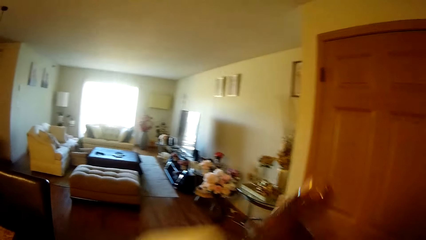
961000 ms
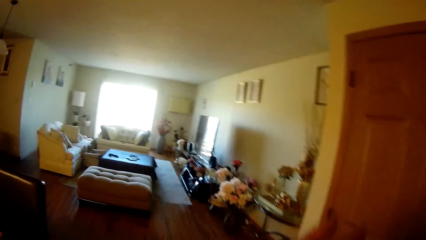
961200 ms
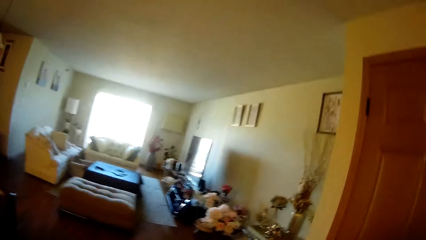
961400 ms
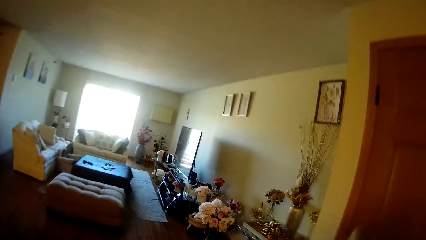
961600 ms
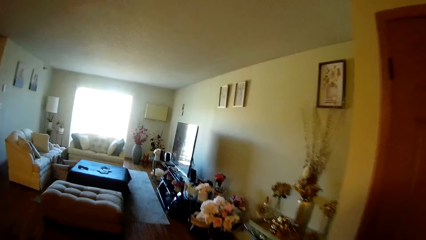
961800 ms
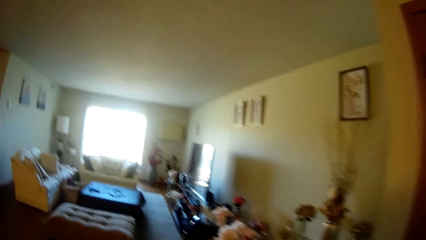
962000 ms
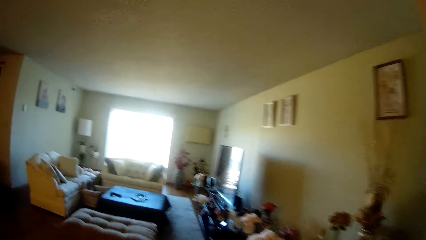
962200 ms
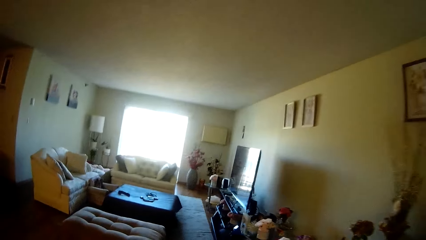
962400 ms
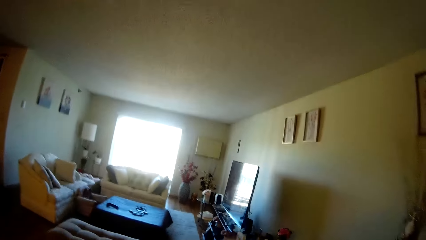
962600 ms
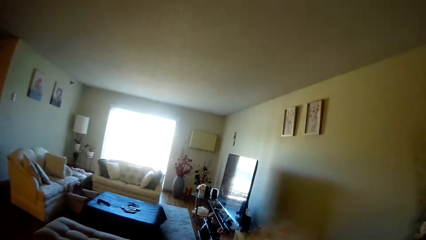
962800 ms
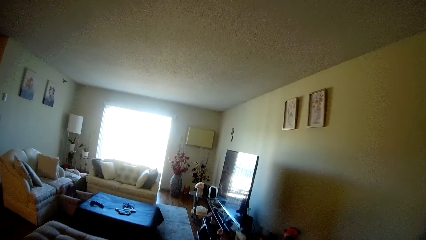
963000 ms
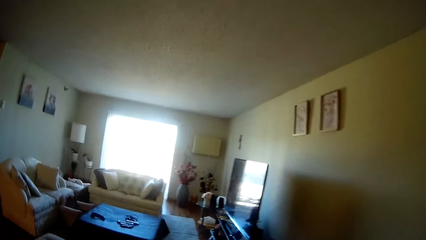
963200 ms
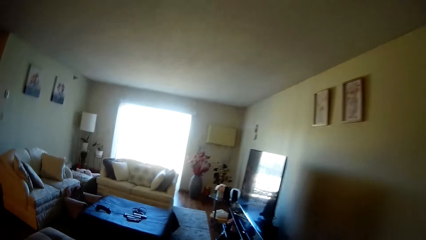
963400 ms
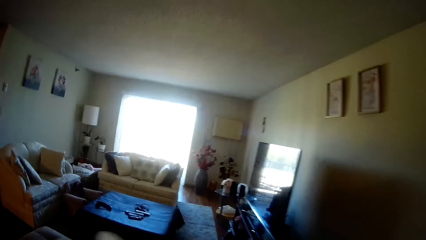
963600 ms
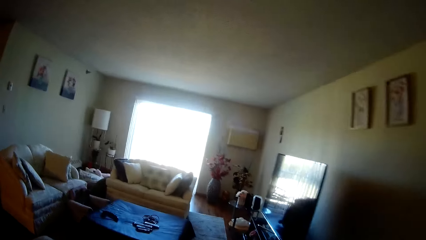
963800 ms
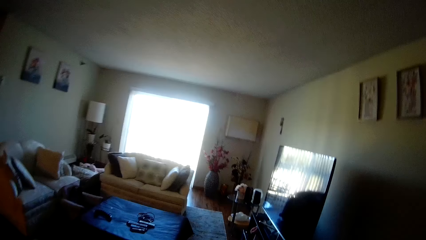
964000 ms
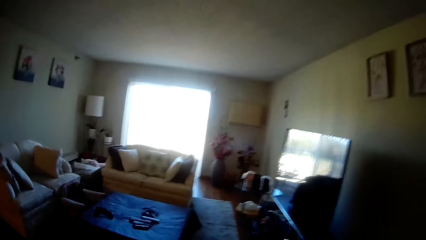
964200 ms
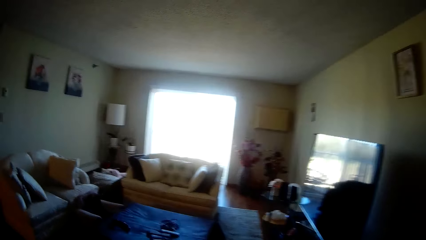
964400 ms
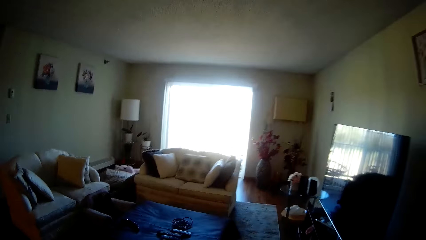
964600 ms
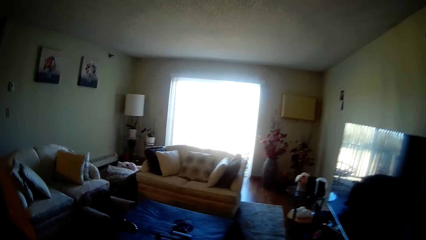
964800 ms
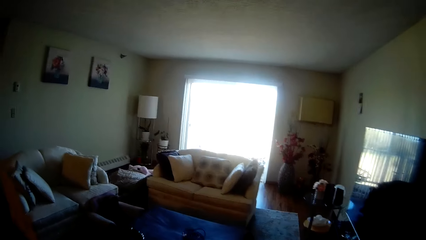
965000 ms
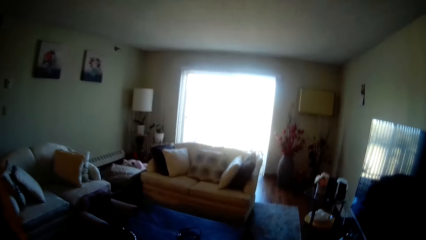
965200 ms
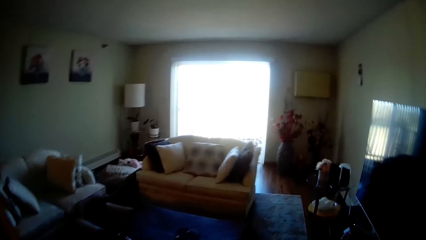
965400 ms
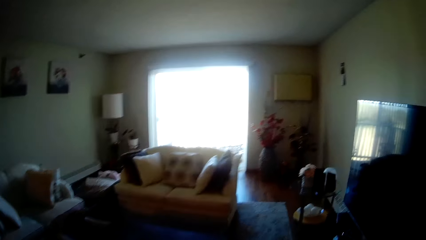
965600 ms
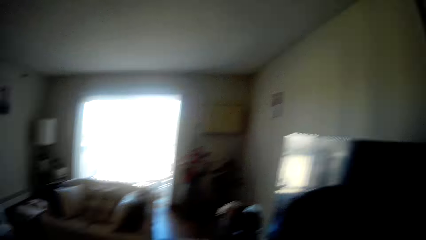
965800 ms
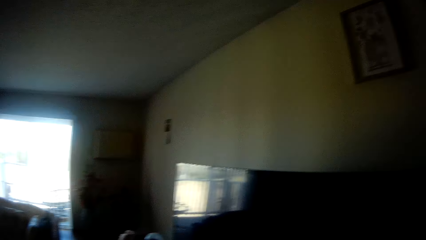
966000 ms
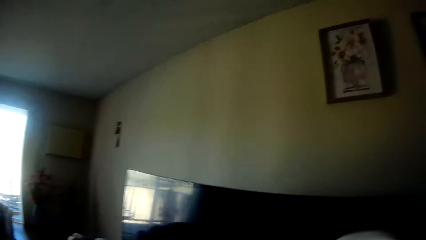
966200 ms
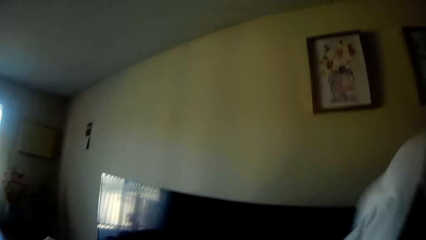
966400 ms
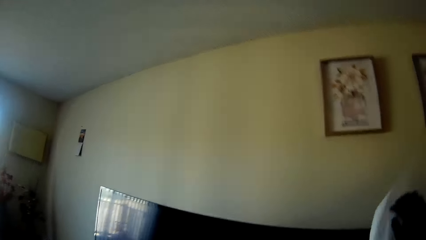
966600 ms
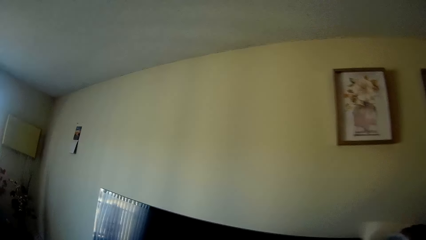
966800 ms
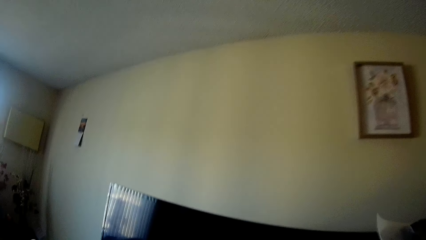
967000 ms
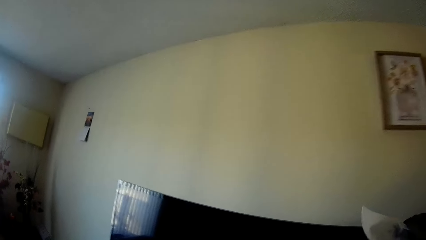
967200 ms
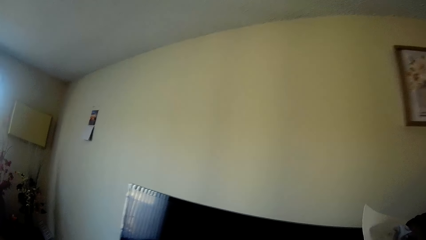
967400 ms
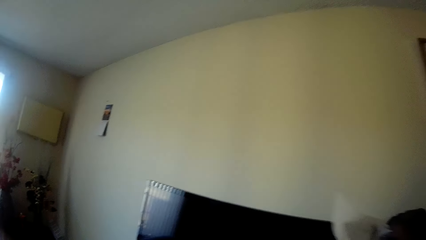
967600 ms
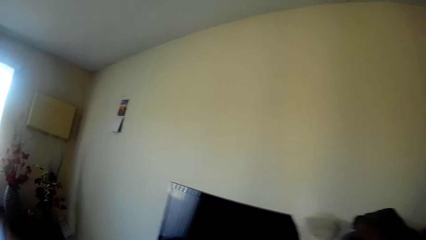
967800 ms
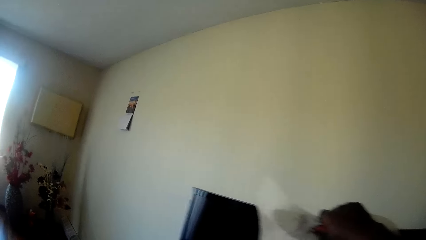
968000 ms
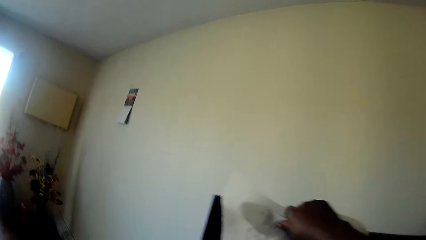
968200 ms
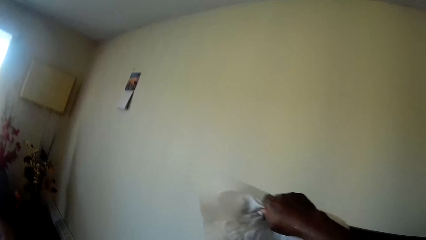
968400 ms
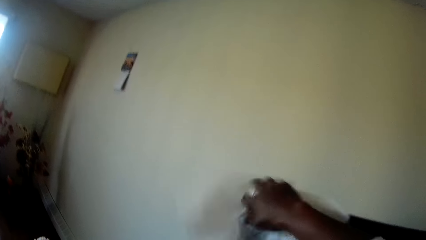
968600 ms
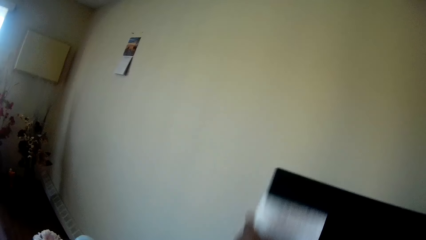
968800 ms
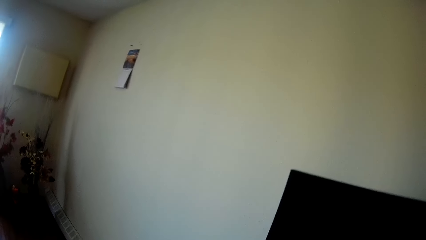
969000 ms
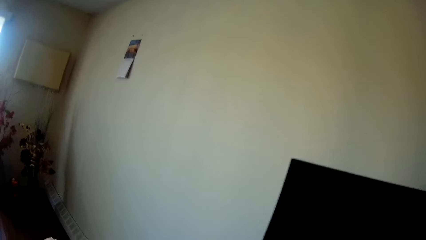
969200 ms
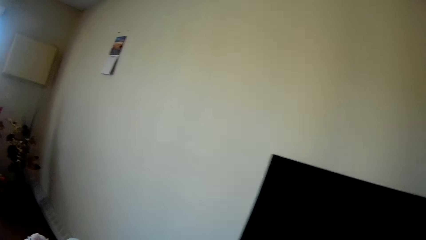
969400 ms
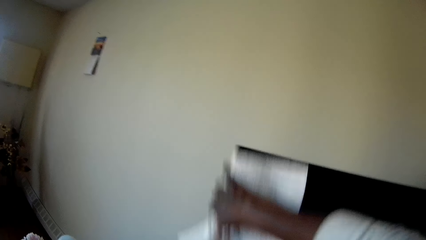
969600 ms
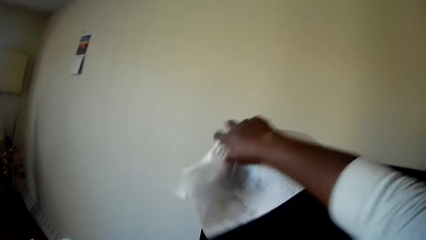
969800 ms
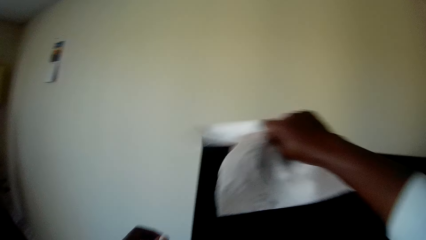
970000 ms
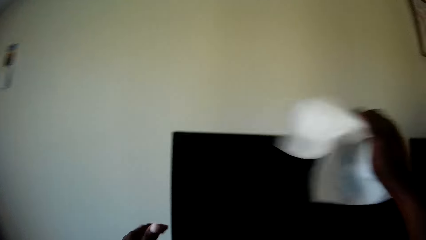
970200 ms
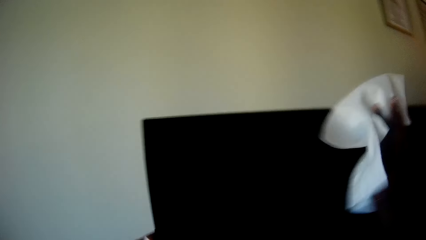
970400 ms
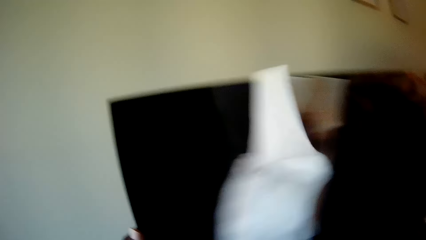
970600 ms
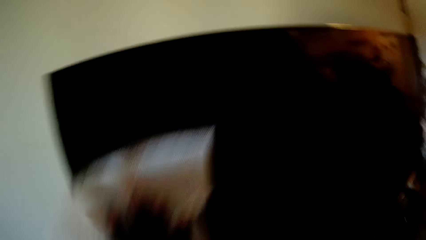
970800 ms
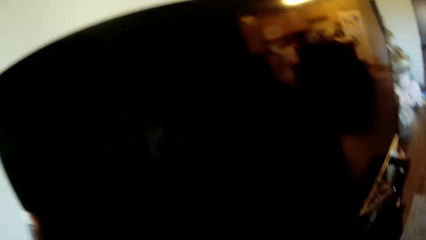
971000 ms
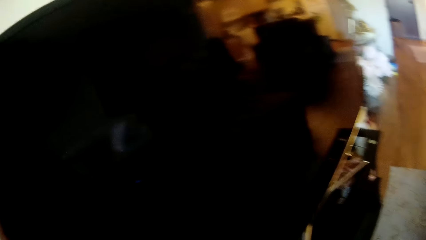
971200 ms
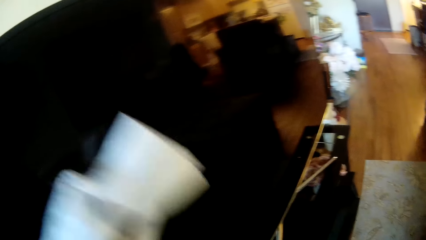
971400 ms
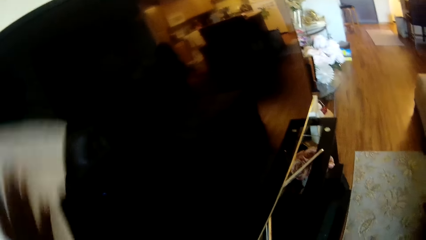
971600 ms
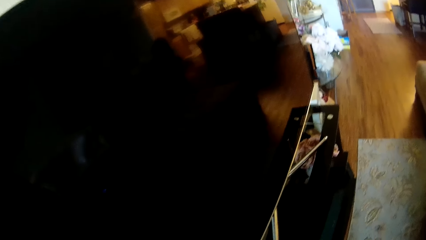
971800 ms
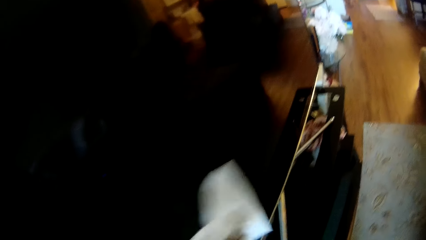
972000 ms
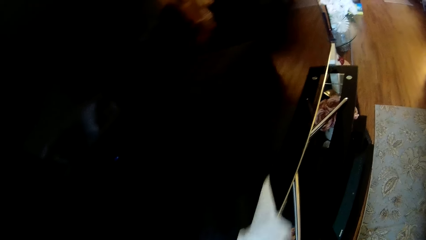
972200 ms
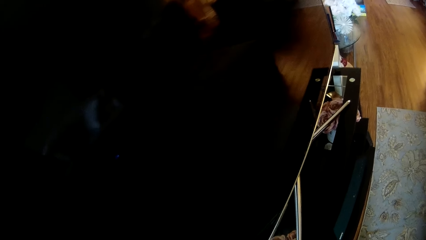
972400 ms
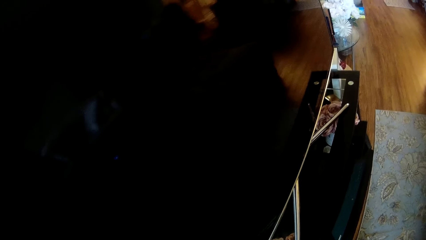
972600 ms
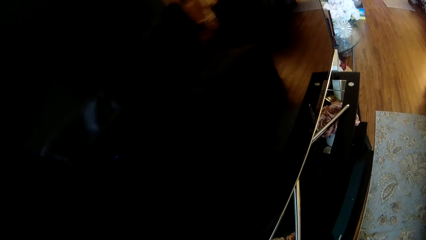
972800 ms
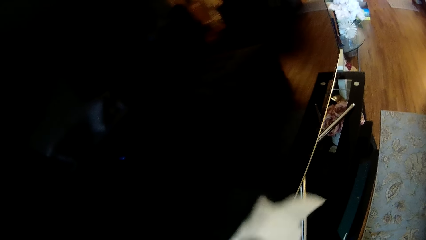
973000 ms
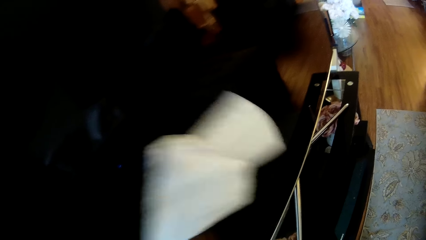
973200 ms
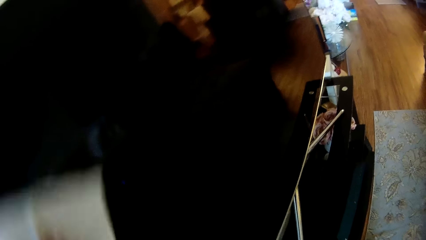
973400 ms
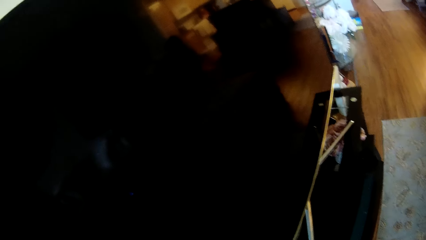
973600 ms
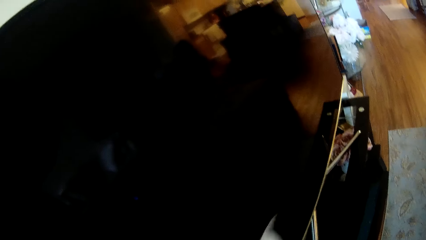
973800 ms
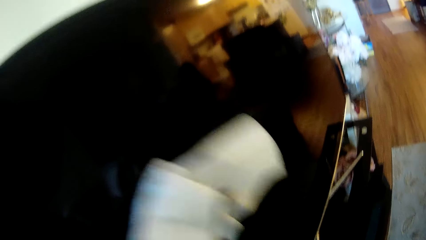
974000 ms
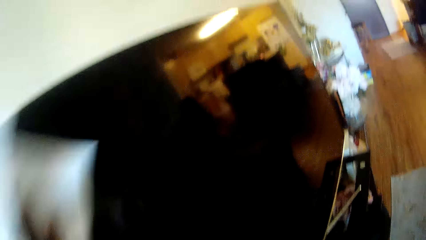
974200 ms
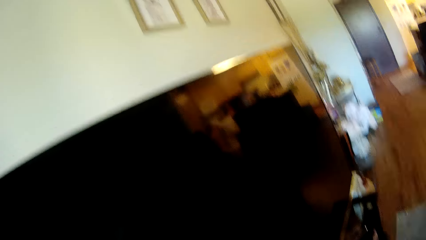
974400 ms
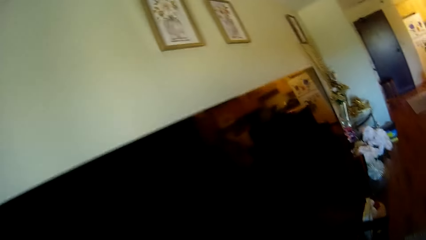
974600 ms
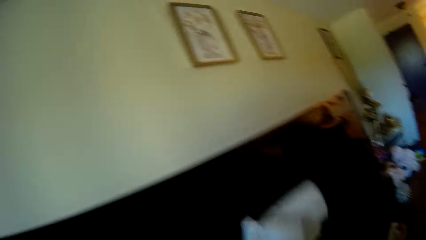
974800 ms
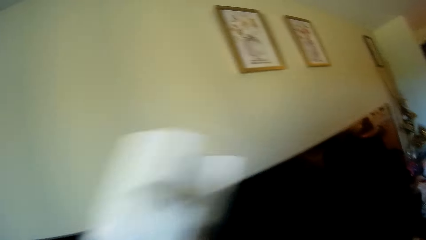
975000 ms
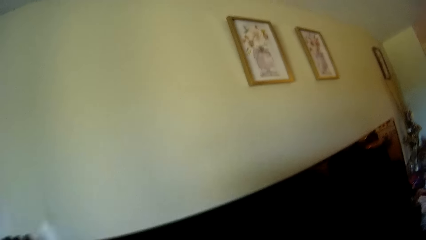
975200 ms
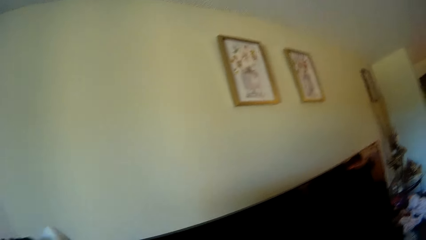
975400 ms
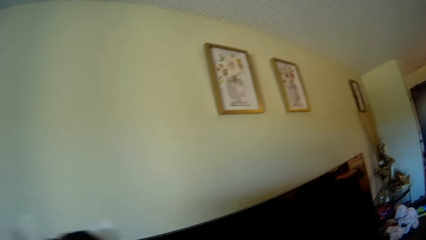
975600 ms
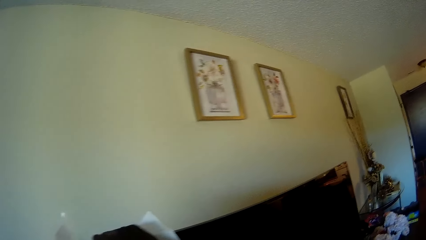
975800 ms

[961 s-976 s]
The camera wearer wipes both hands with the paper towel. She wipes a television on the television shelf with the paper towel in her right hand. She holds the television with her left hand.
